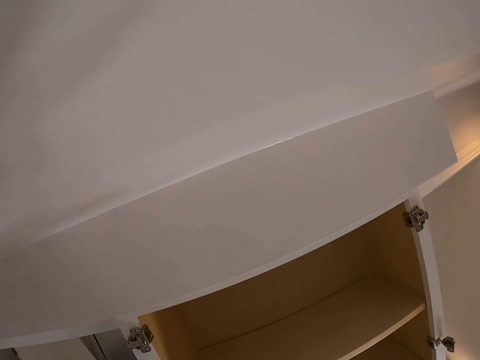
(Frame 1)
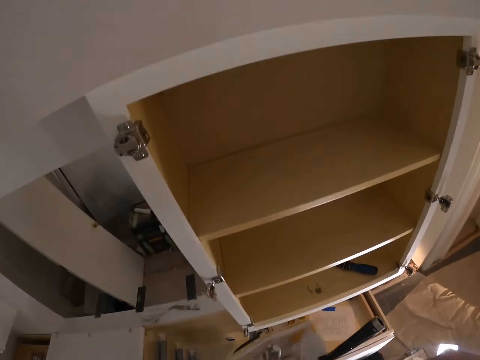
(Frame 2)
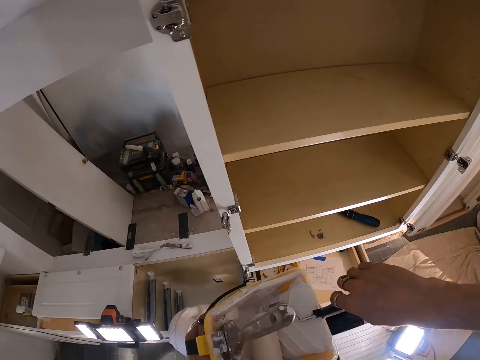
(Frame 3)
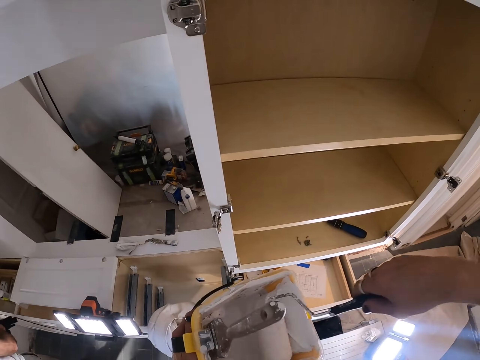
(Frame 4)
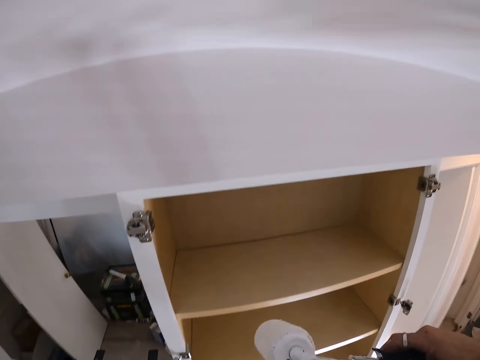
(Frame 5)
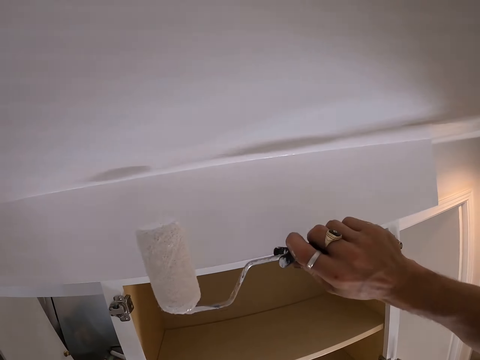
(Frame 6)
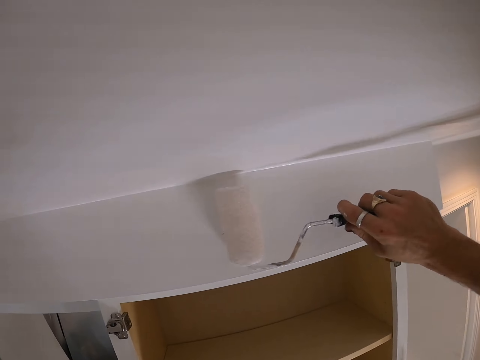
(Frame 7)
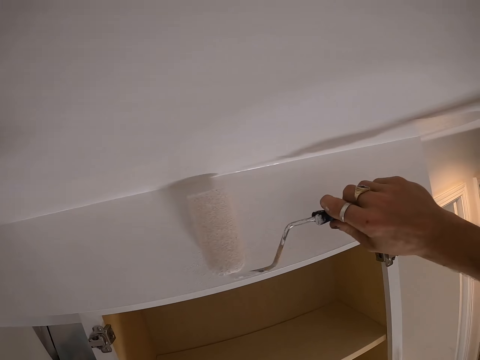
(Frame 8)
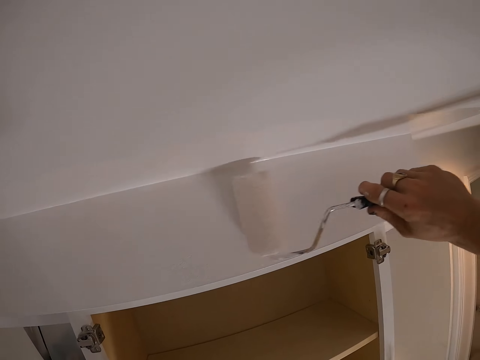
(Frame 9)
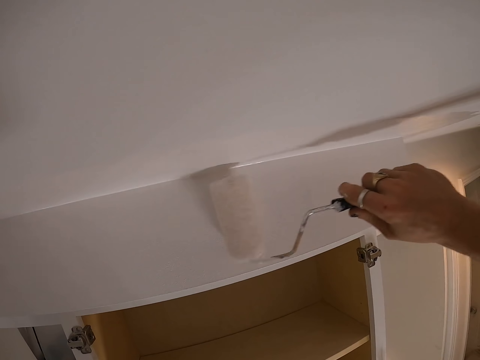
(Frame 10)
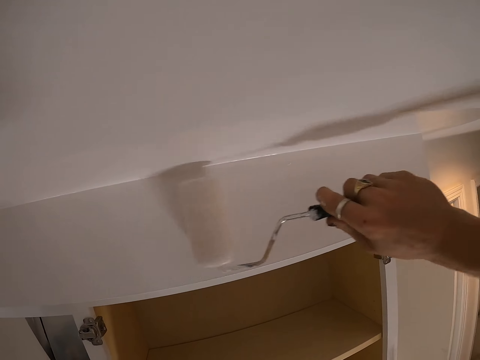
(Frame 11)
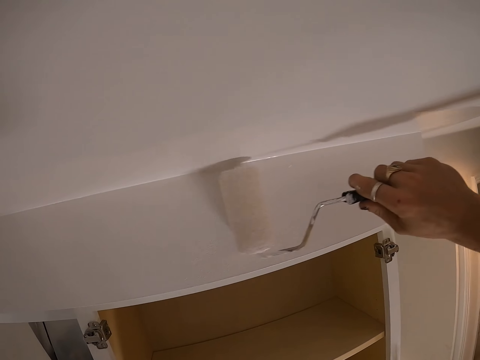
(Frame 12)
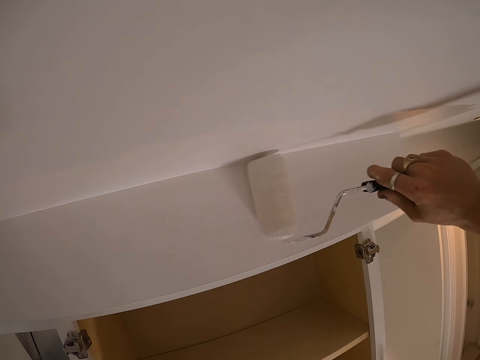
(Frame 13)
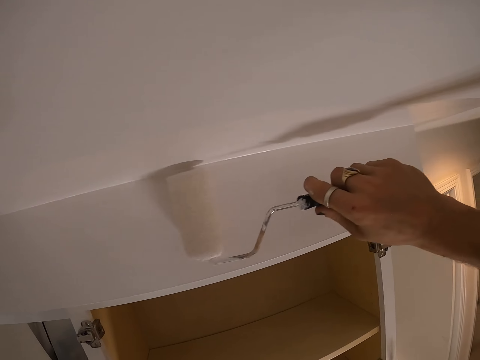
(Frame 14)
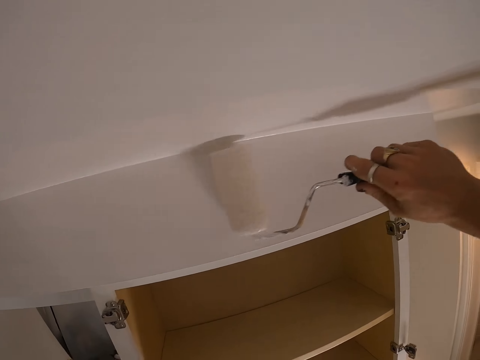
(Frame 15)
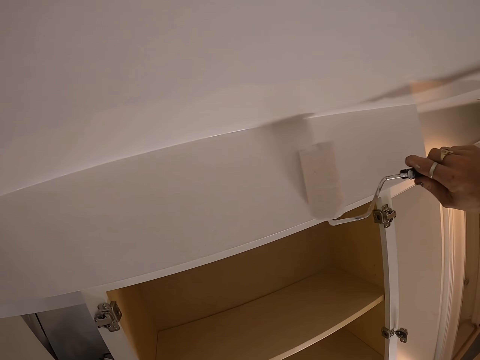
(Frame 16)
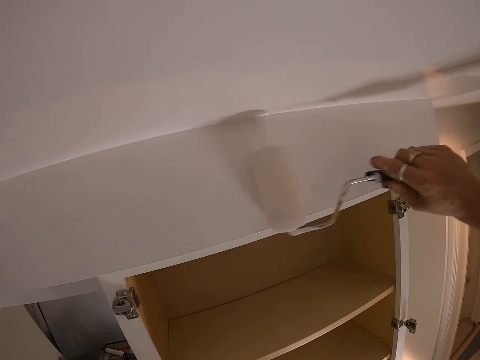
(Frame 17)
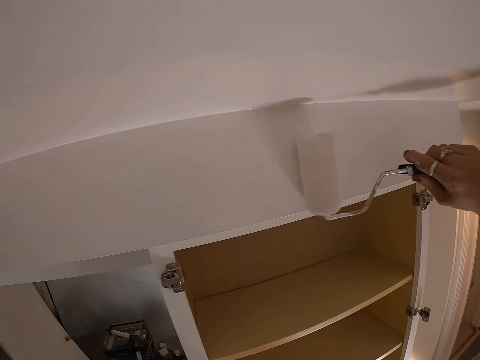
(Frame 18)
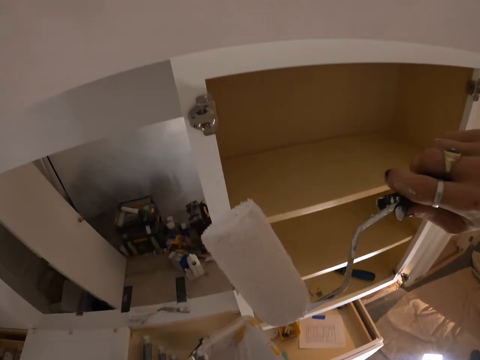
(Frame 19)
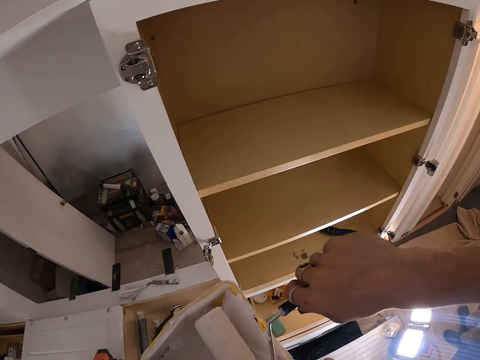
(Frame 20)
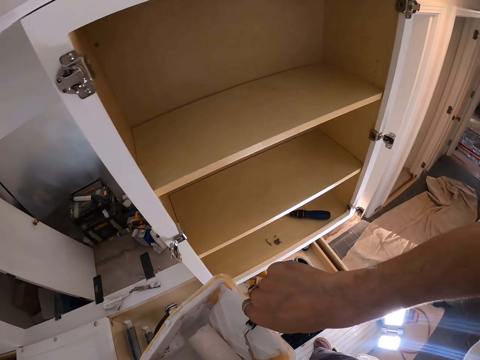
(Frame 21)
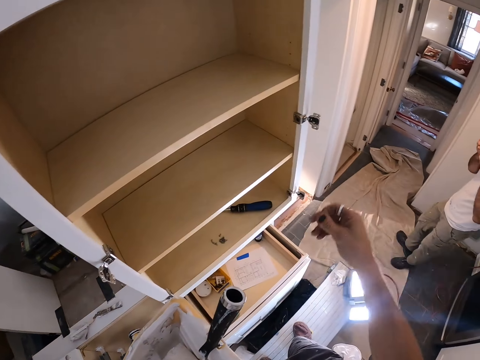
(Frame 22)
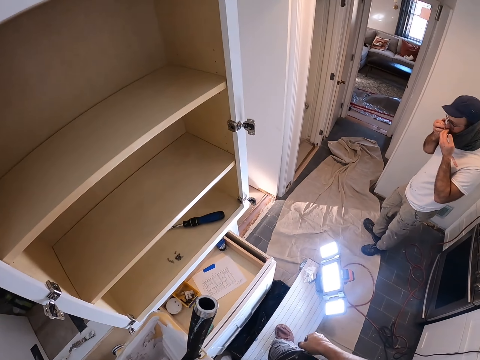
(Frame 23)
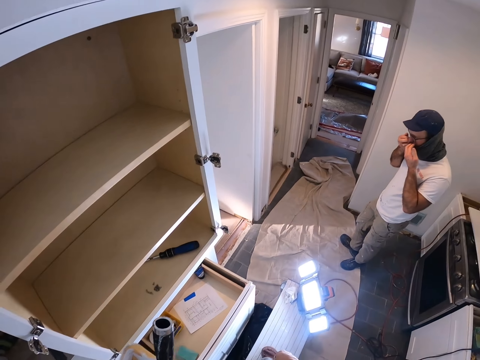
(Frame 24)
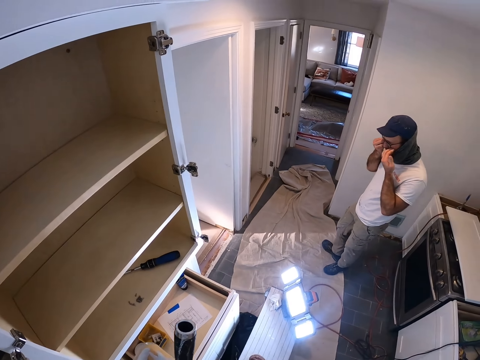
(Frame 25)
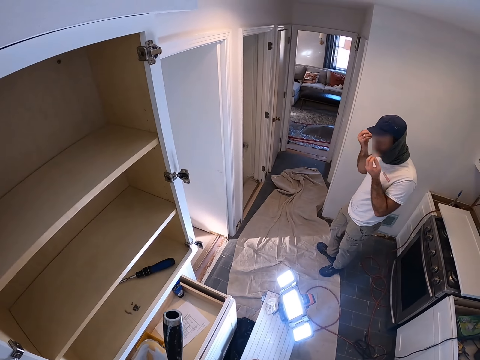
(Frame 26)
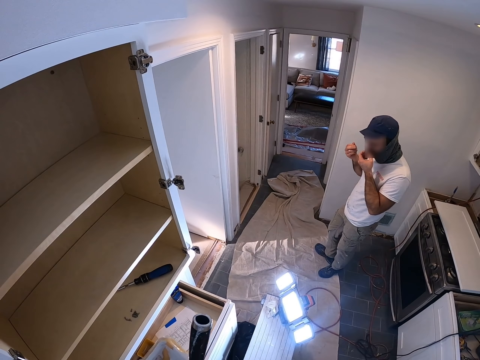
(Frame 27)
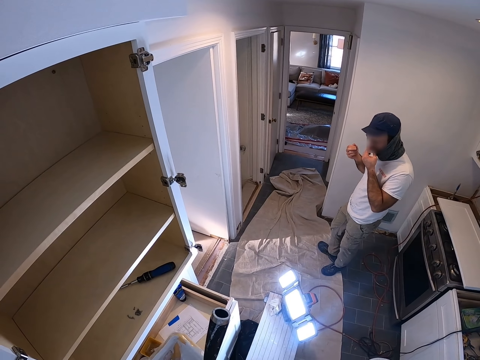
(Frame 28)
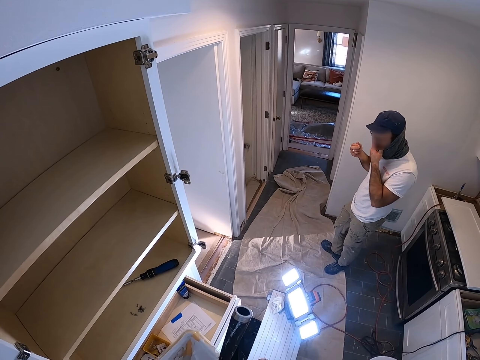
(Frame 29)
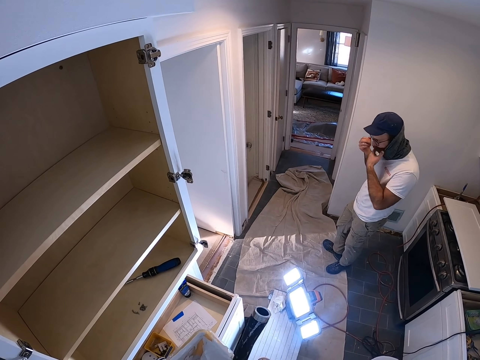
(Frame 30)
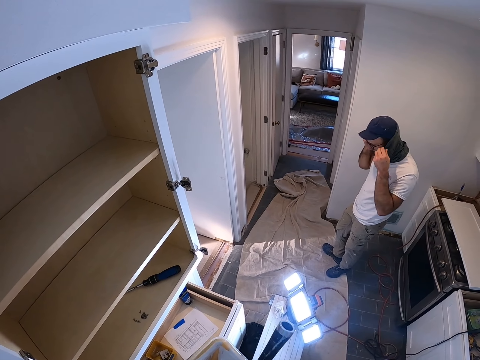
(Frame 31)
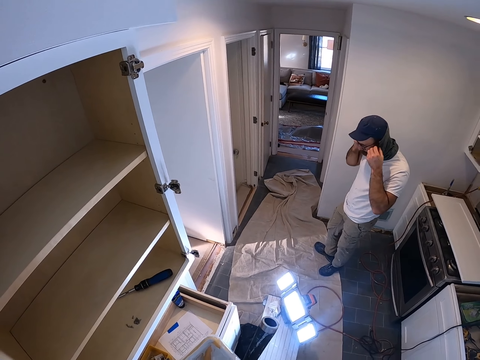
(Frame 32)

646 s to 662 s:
The camera wearer holds the paint roller. They paint the ceiling. They put the paint roller in the container. They look on the other side. A person stands and makes his neck scarf.

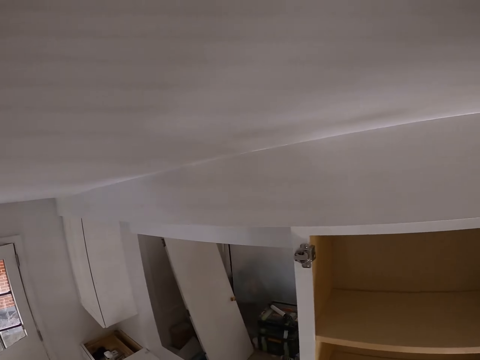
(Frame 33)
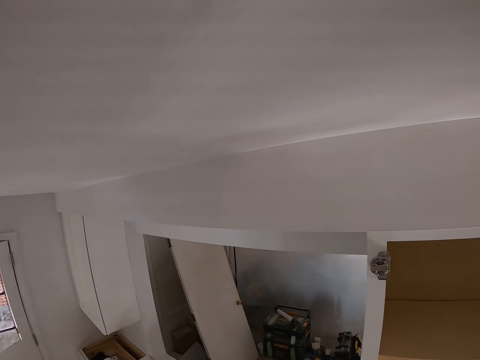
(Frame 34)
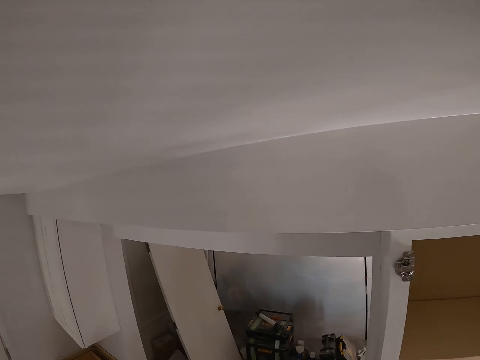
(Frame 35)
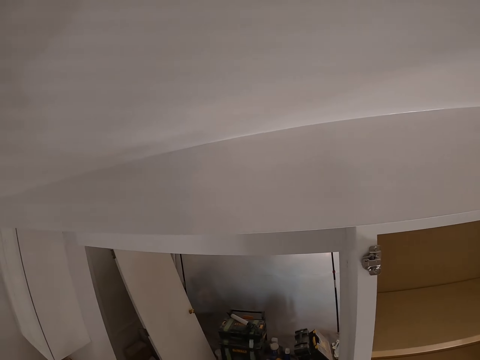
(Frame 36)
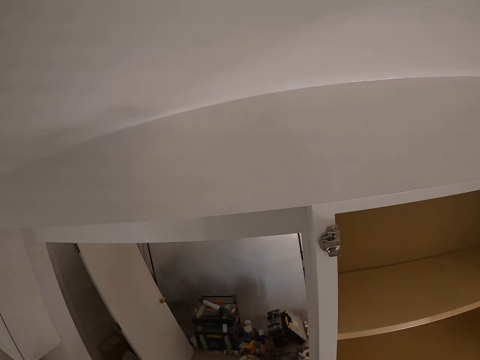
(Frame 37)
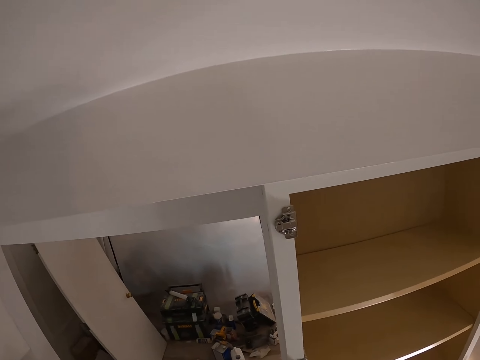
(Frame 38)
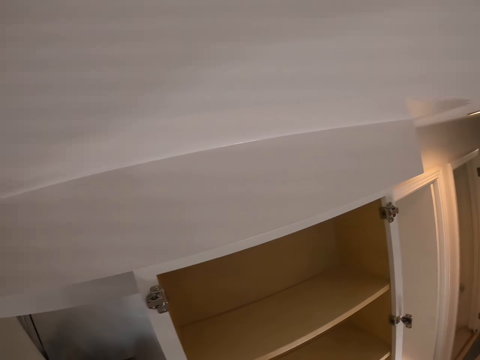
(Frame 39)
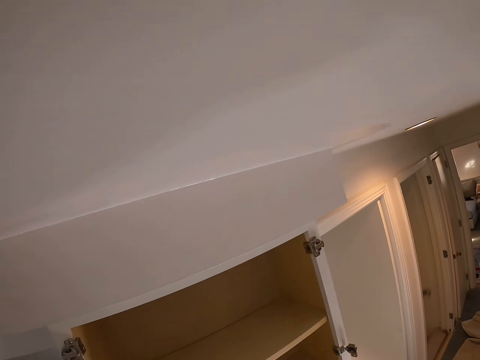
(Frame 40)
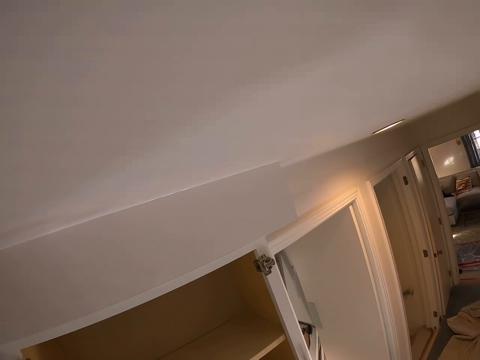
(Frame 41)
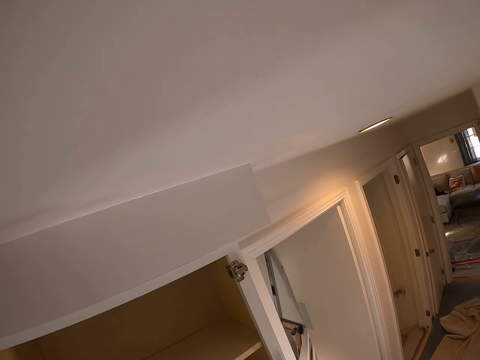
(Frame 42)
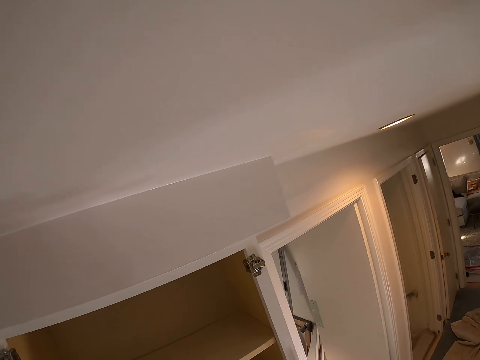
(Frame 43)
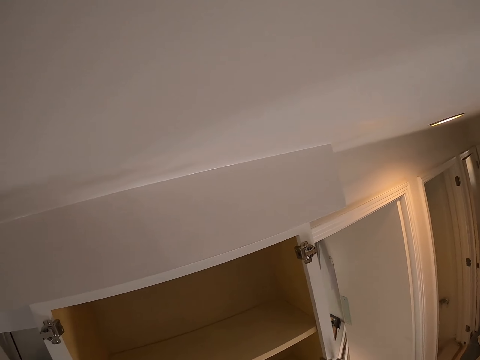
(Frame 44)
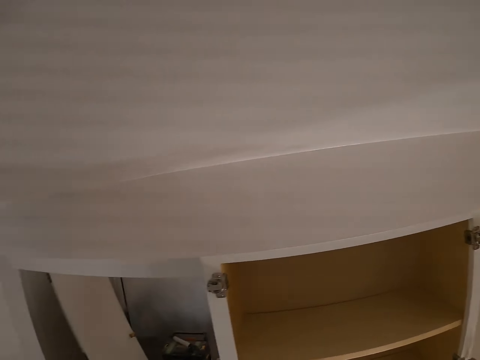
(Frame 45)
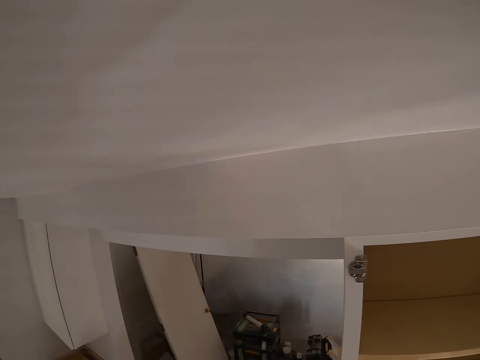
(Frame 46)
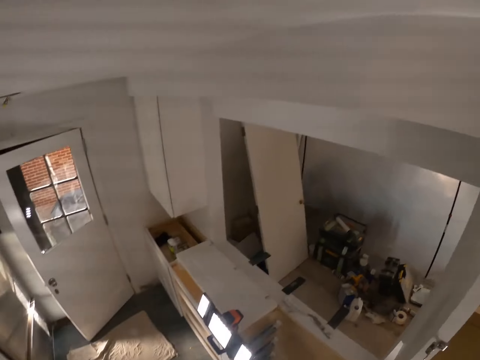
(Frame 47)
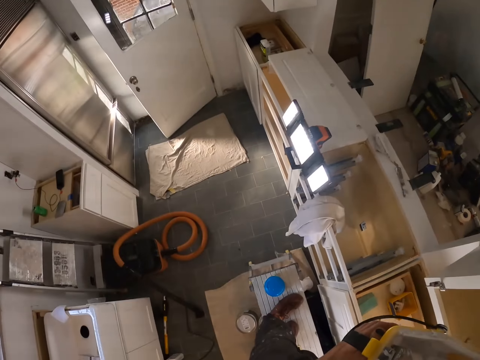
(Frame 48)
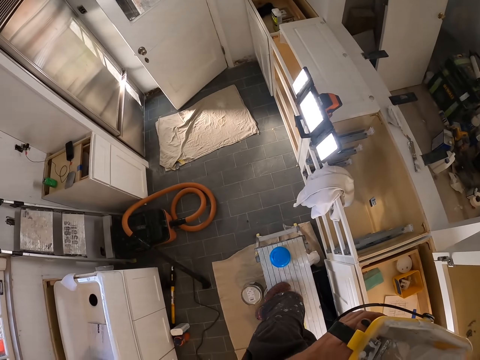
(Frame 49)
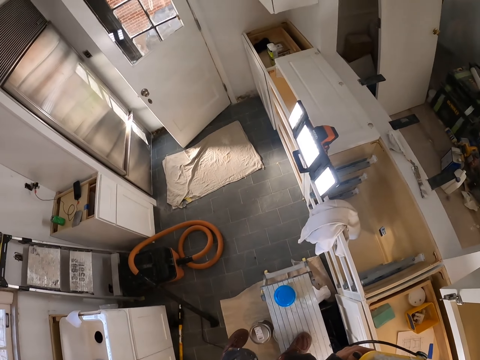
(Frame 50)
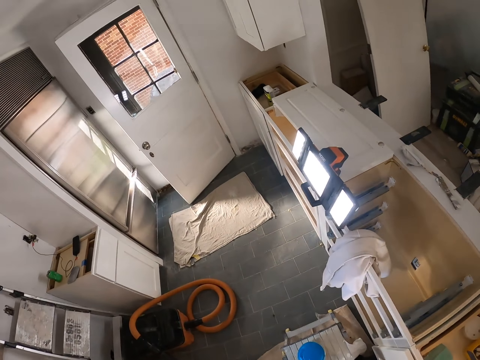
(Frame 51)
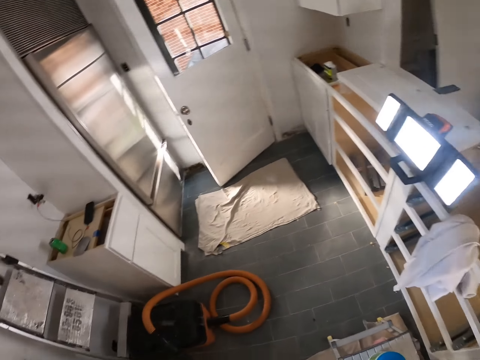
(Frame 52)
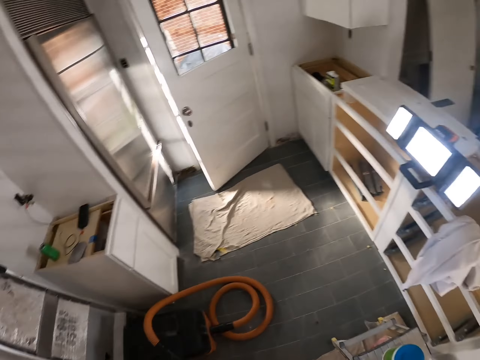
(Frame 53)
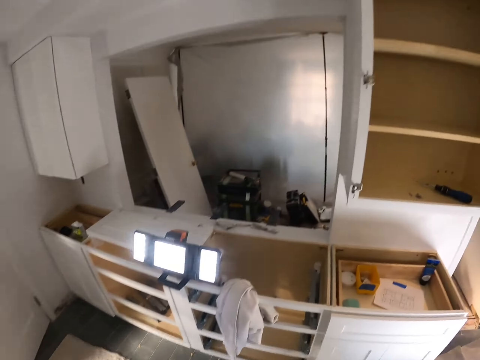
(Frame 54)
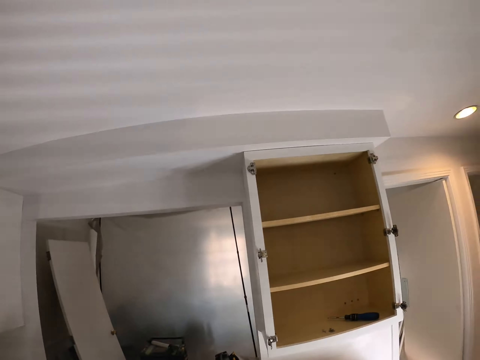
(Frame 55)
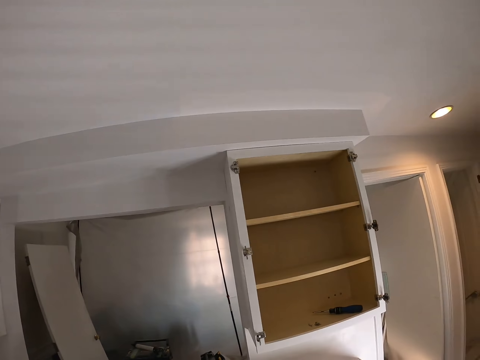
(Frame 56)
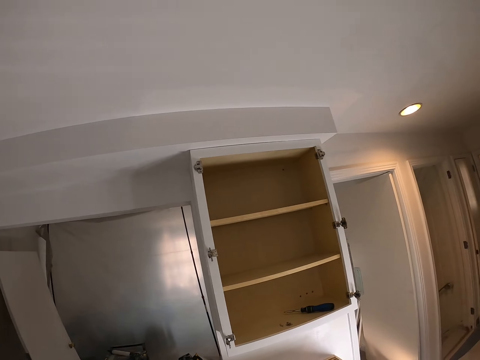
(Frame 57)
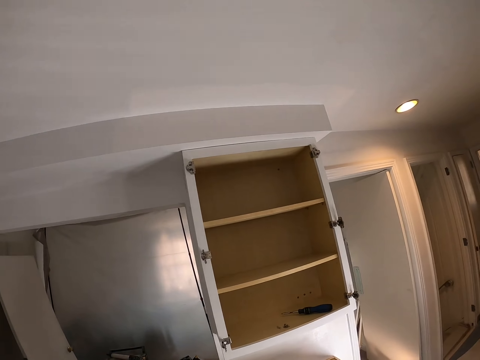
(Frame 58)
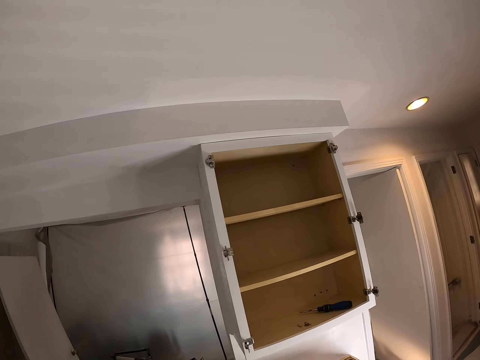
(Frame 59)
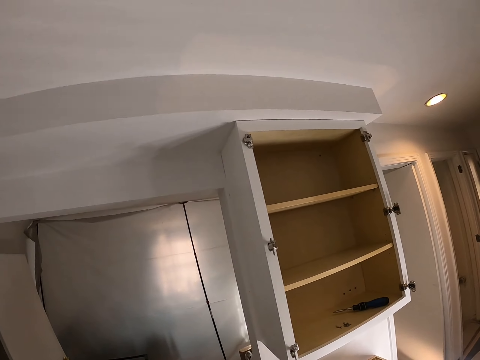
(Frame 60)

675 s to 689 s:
The camera wearer looks at the ceiling. They look at the floor. They look at the ceiling.
